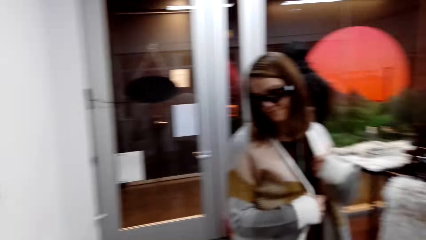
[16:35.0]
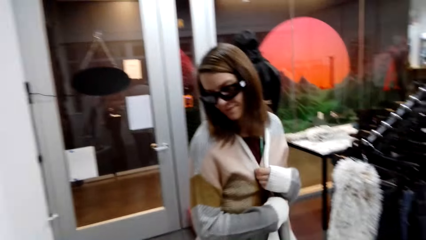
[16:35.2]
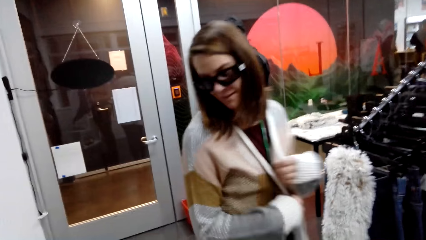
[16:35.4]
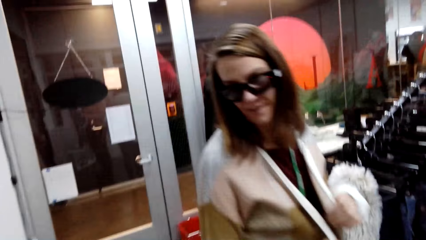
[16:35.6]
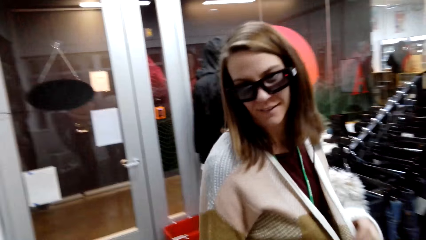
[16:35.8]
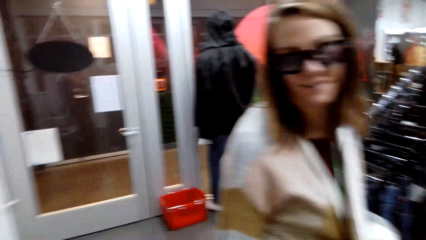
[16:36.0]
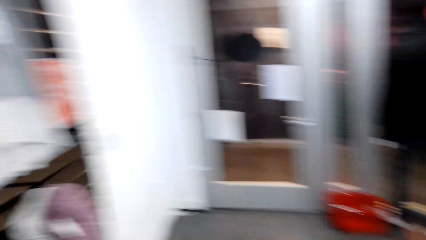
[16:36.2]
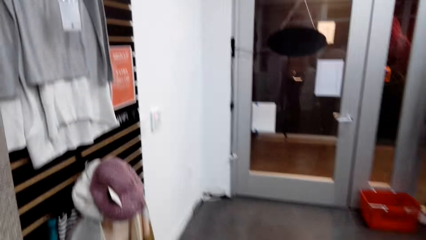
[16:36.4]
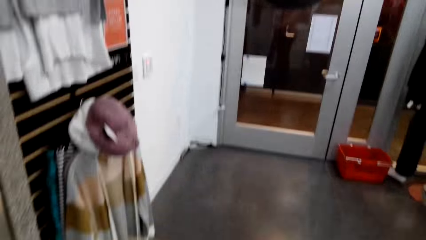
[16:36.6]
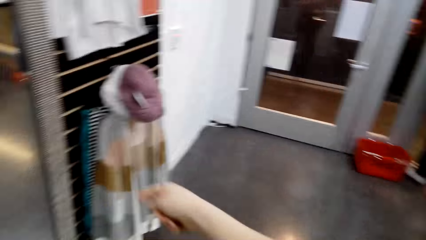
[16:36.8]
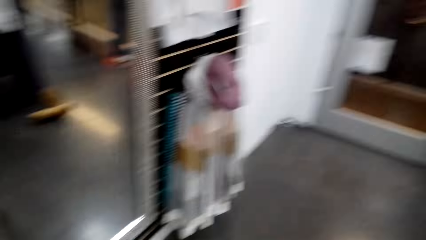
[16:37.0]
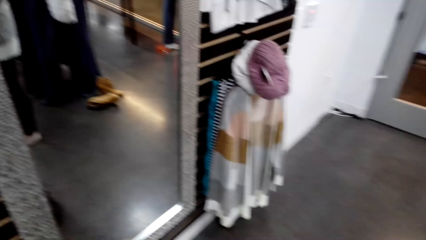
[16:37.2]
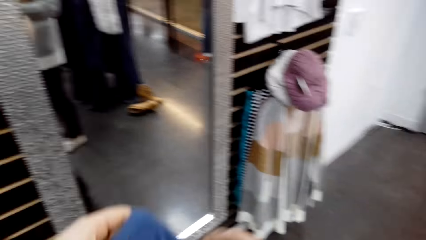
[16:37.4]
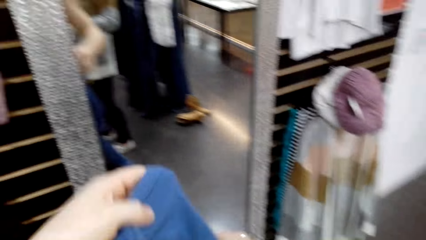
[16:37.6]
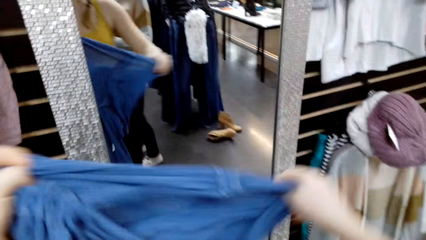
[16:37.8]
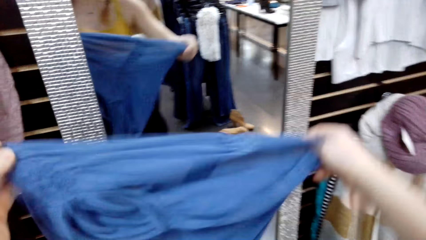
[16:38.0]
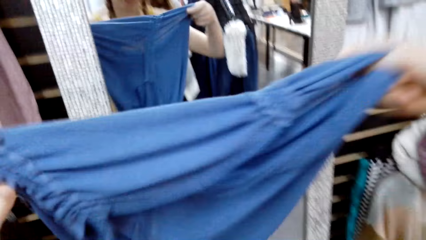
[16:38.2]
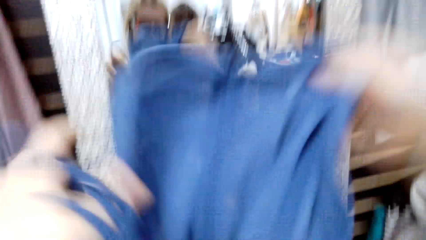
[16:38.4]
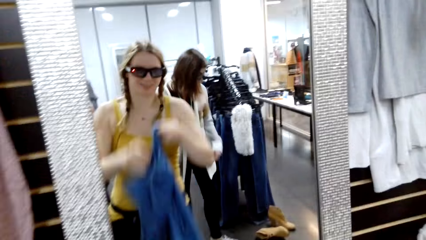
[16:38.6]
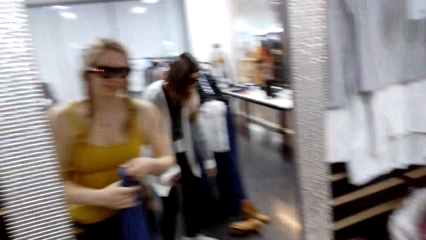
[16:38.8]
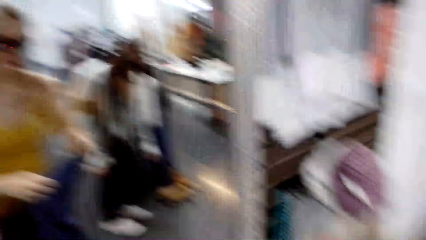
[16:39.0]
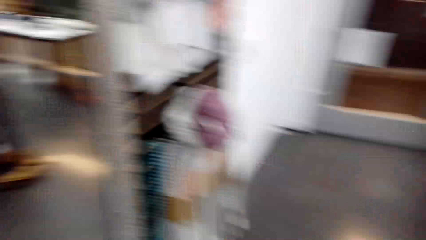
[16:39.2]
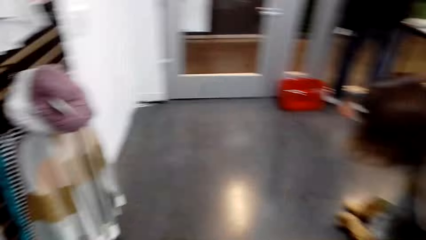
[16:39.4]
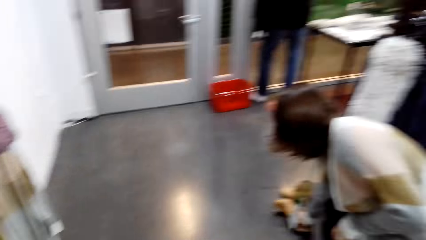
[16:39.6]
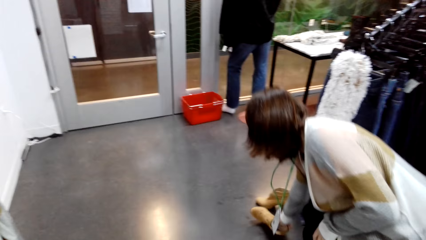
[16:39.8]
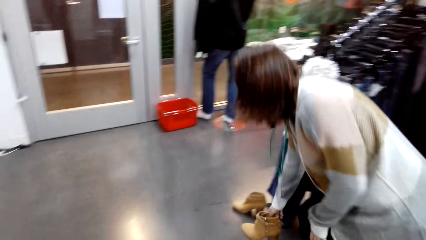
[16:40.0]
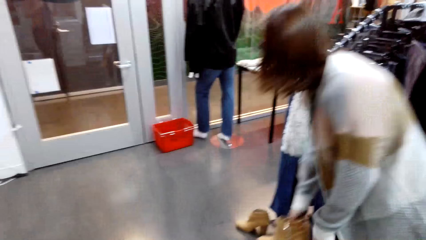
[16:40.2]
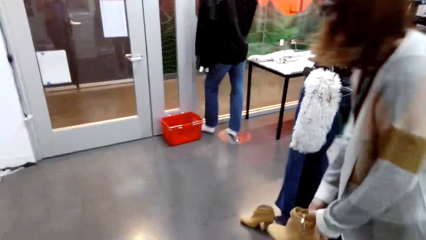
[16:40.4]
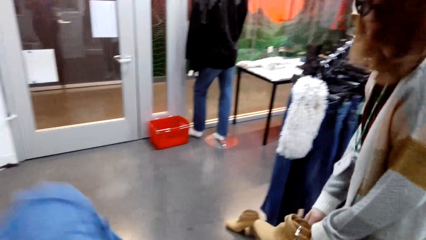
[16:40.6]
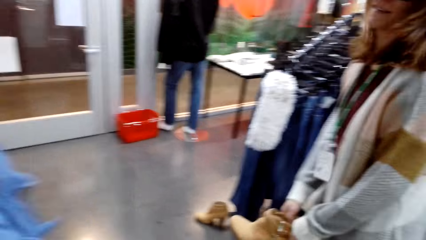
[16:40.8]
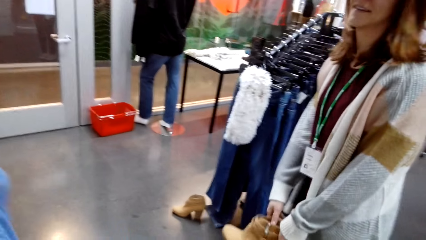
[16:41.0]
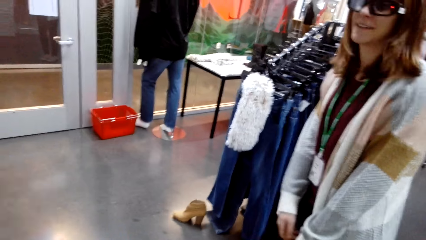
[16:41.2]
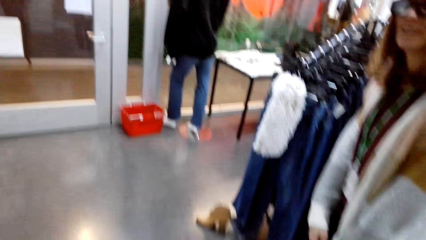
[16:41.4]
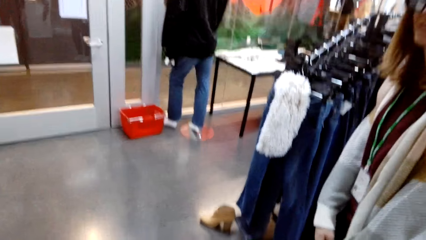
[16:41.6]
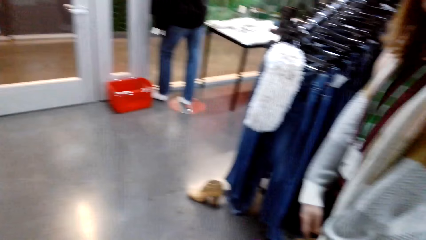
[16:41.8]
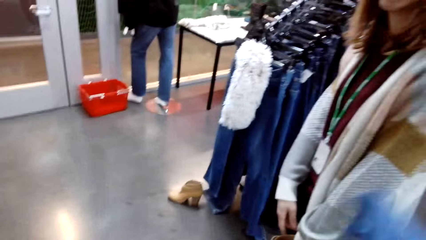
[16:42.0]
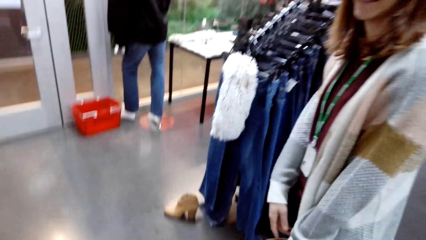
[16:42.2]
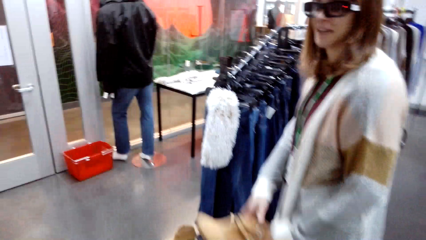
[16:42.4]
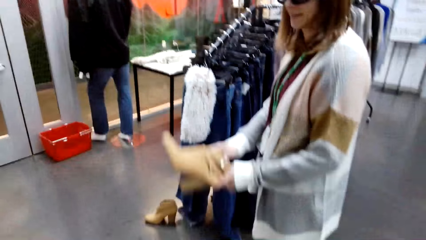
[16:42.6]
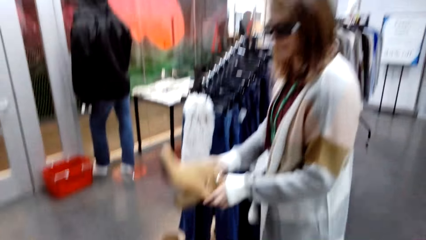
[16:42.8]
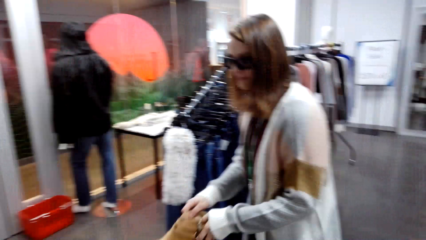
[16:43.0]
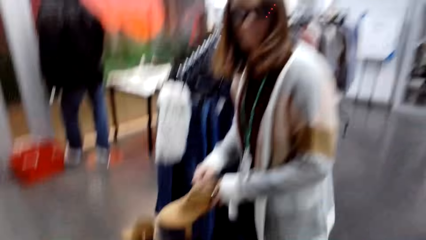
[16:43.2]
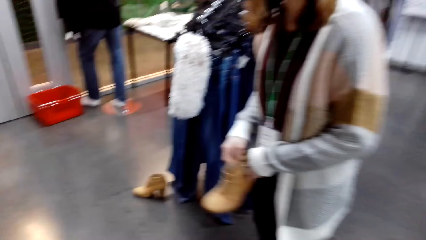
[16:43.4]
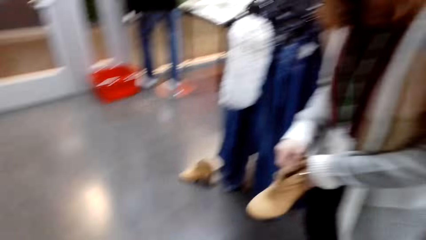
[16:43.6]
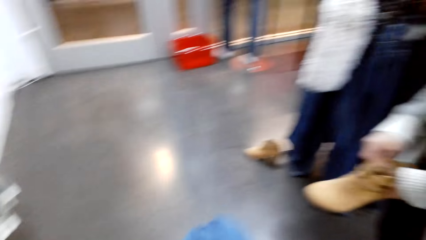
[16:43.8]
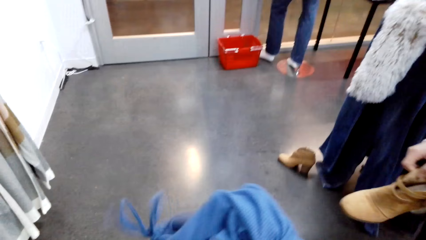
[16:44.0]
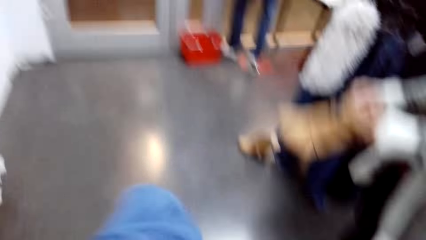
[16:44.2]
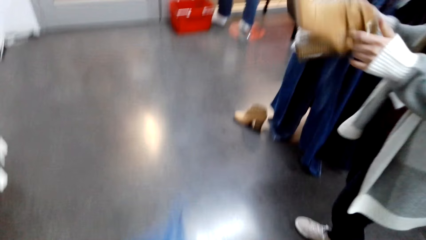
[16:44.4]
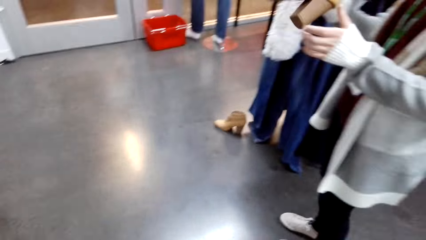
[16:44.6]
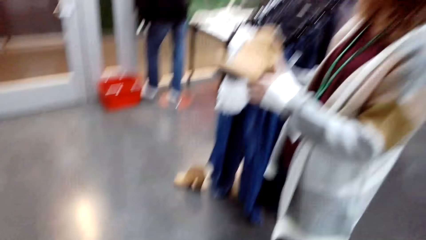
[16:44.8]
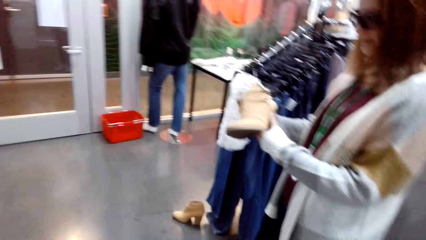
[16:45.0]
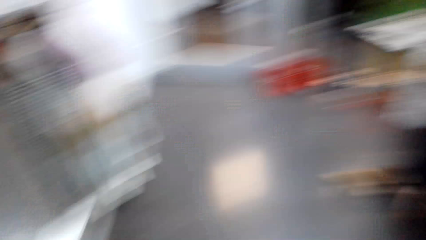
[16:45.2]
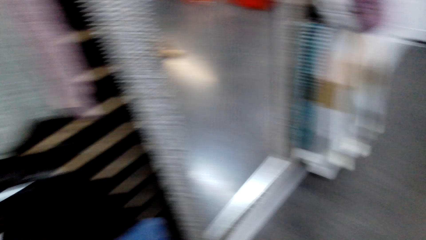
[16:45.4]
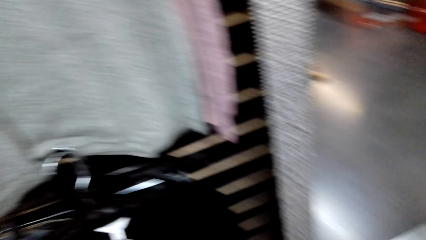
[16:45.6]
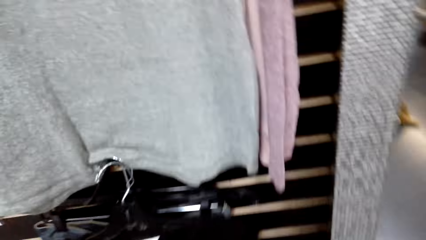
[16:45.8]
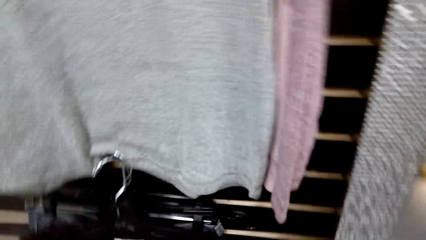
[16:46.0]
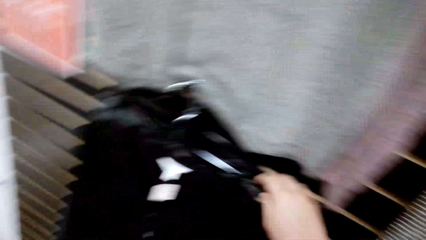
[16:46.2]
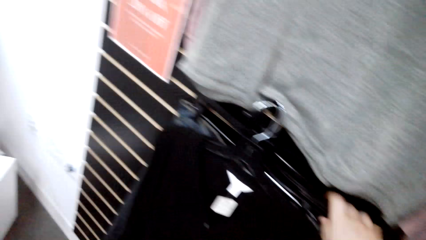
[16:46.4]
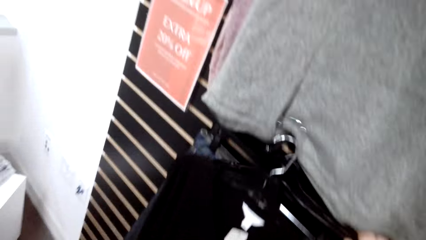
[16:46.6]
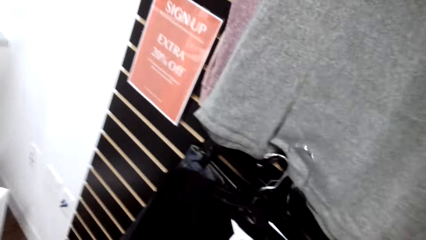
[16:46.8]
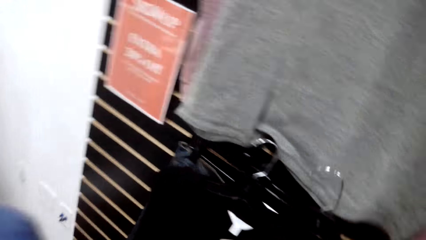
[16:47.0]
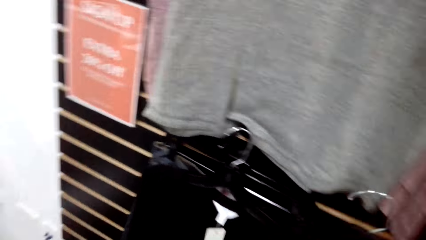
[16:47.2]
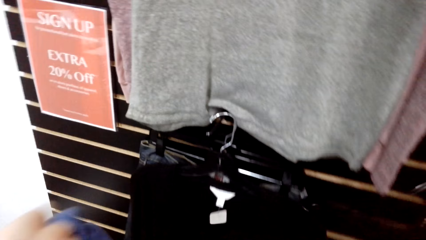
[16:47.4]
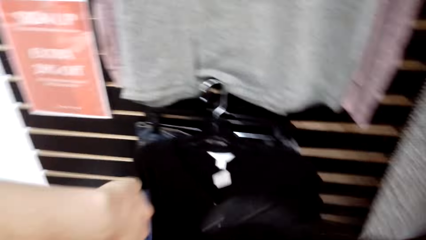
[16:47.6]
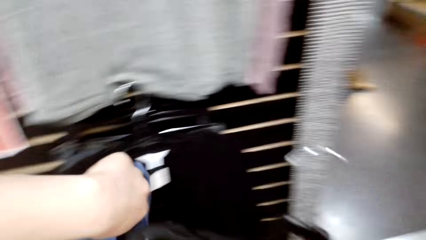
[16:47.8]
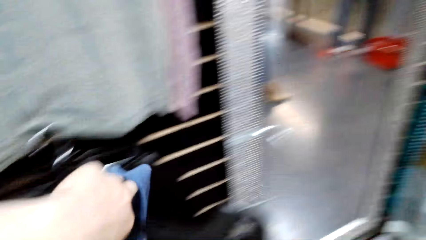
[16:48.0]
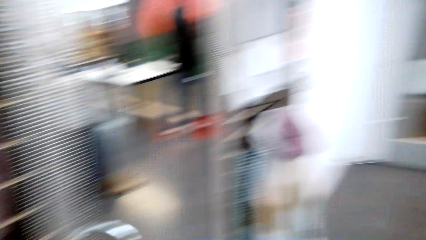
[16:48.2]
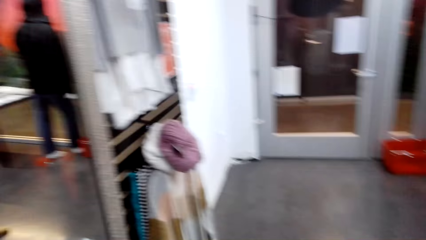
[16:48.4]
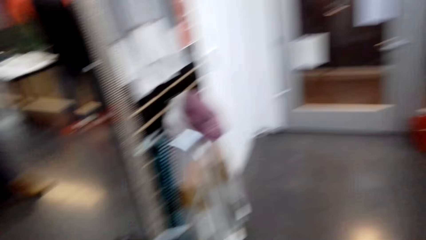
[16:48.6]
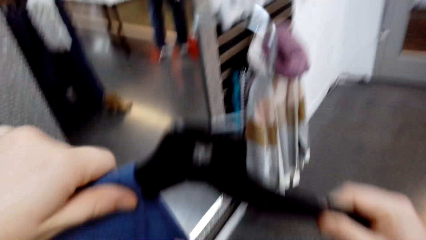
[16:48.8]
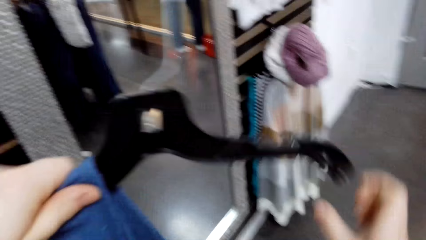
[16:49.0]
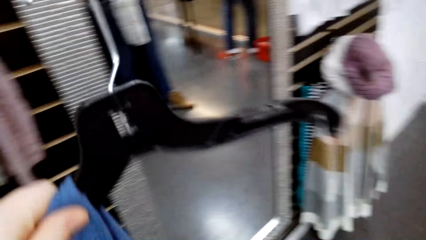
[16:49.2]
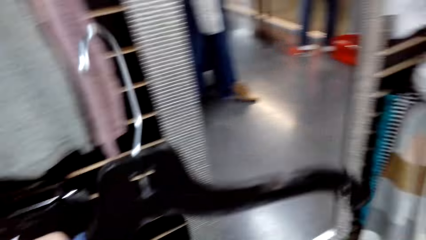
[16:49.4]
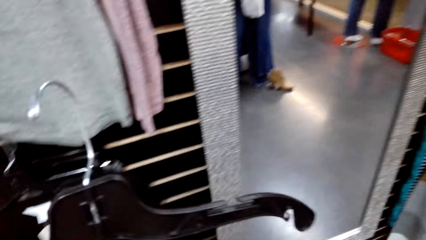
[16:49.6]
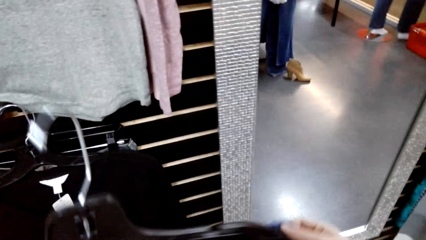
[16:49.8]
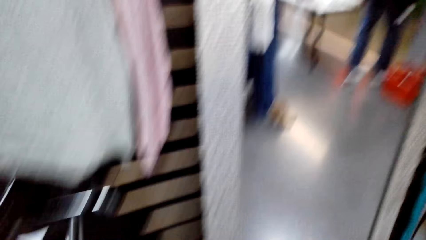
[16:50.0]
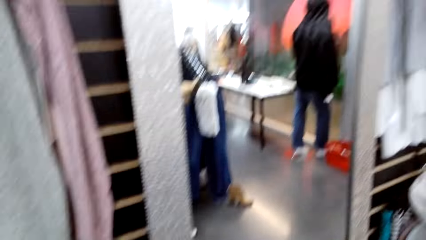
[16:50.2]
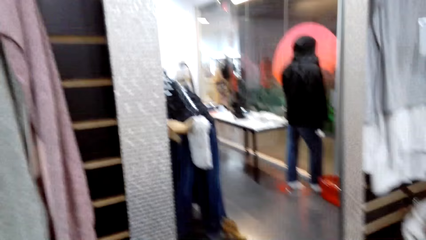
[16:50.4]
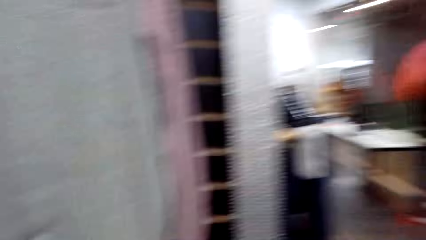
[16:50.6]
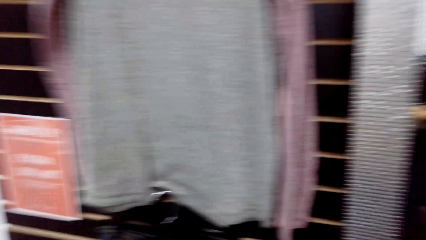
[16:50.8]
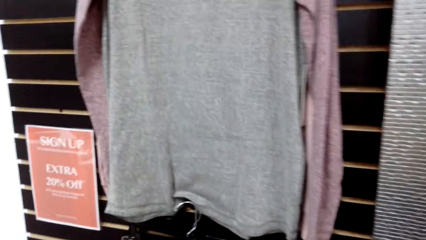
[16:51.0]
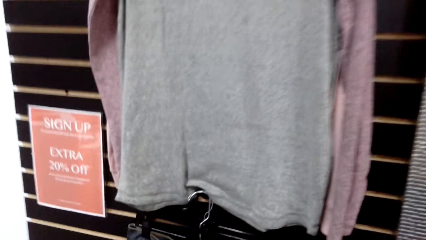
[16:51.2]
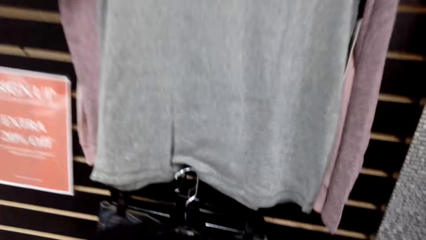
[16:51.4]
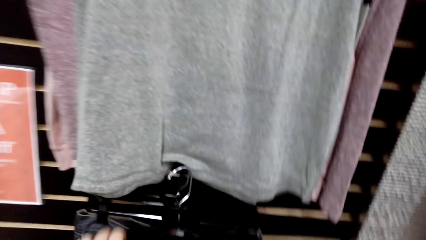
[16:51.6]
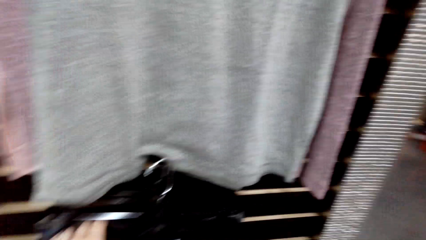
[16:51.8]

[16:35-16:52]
A woman talks to the camera wearer. The camera wearer talks to the woman. The woman talks to the camera wearer. The camera wearer talks to the woman. The woman talks to the camera wearer. The camera wearer picks the hanger from the clothes rack and places the sweatshirt on the hanger.
